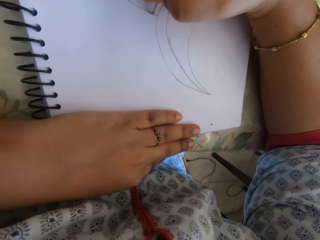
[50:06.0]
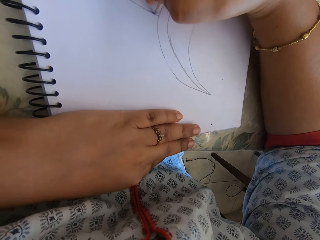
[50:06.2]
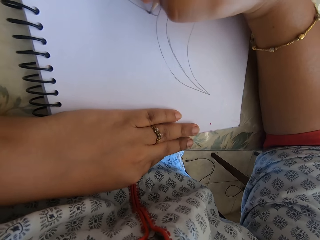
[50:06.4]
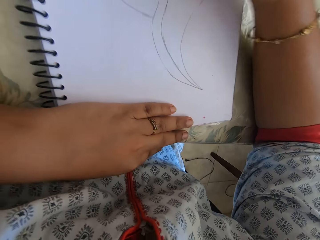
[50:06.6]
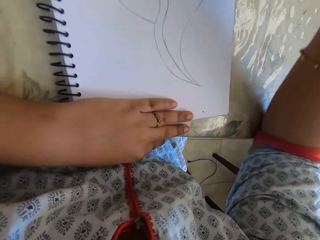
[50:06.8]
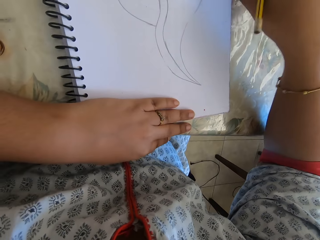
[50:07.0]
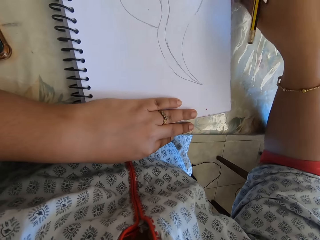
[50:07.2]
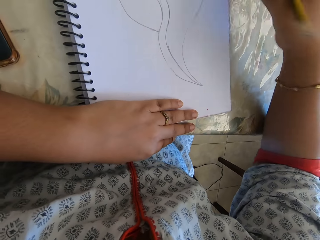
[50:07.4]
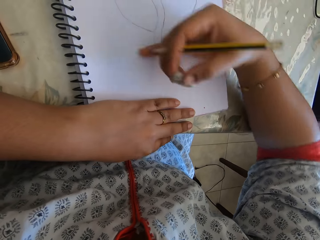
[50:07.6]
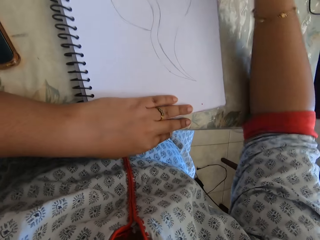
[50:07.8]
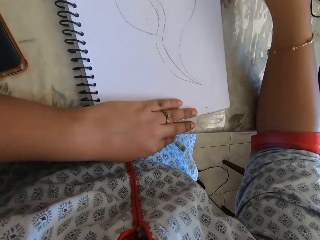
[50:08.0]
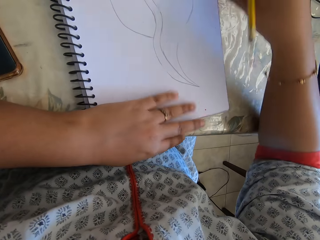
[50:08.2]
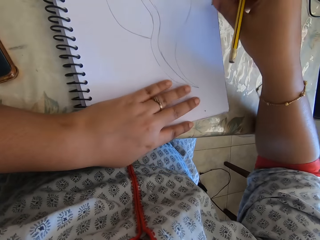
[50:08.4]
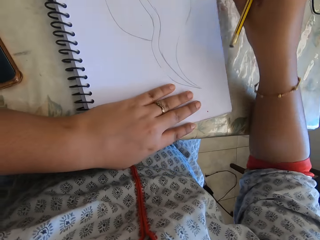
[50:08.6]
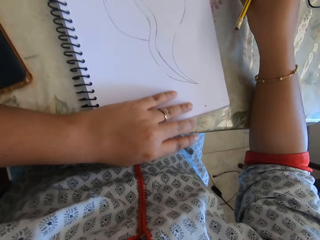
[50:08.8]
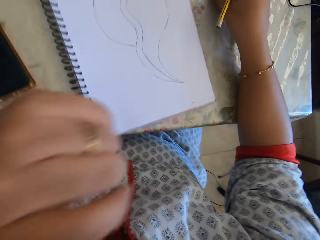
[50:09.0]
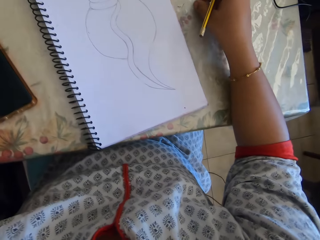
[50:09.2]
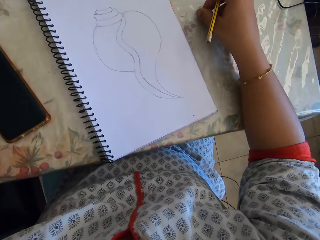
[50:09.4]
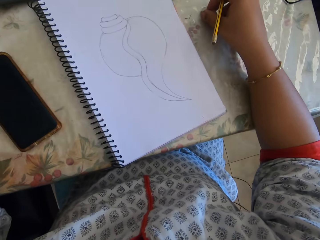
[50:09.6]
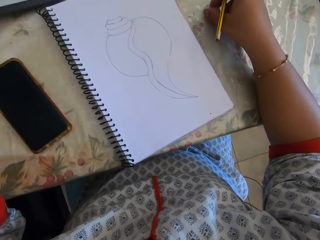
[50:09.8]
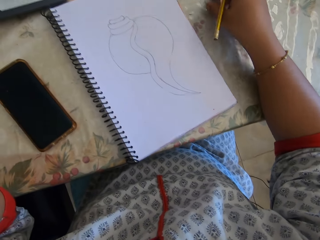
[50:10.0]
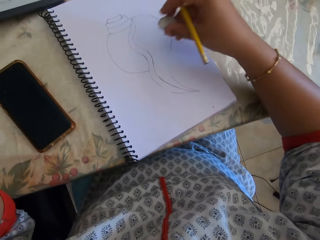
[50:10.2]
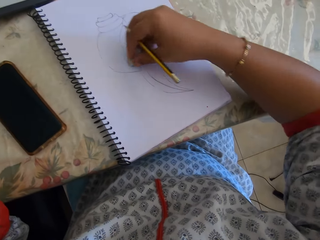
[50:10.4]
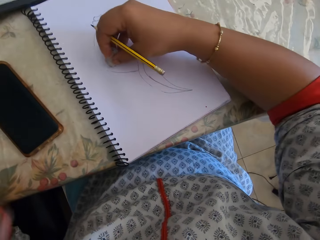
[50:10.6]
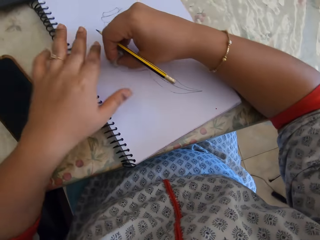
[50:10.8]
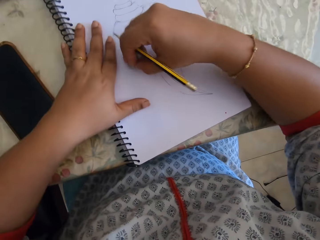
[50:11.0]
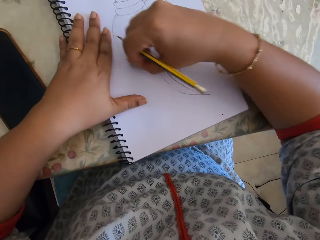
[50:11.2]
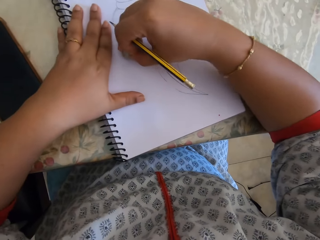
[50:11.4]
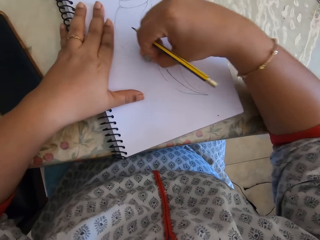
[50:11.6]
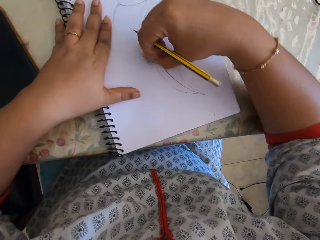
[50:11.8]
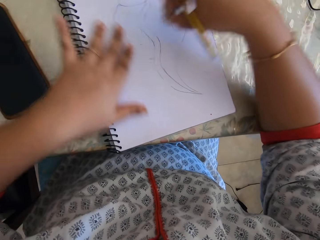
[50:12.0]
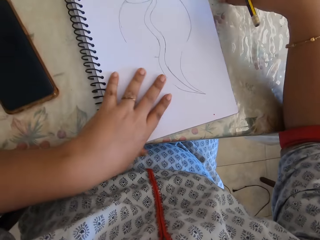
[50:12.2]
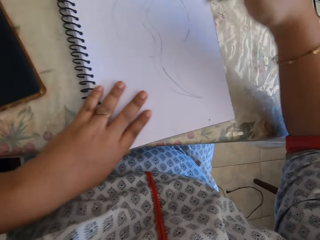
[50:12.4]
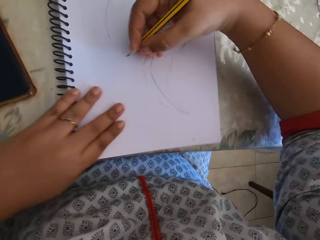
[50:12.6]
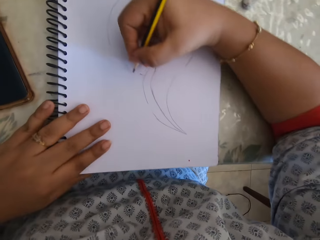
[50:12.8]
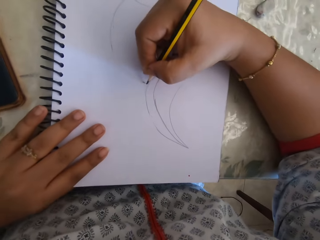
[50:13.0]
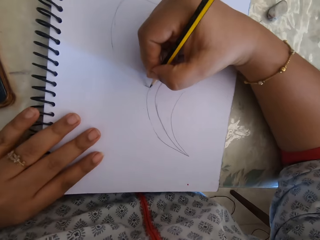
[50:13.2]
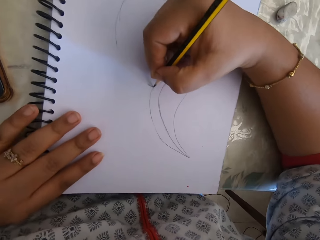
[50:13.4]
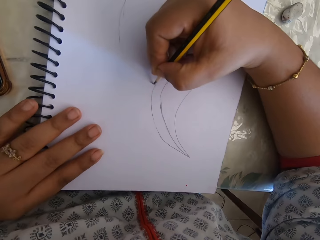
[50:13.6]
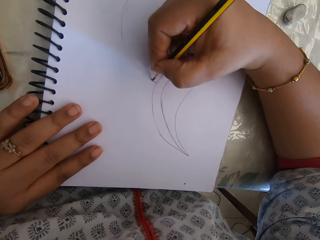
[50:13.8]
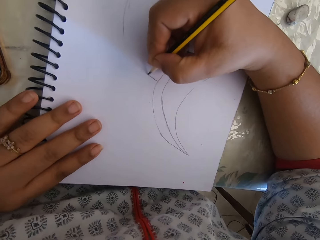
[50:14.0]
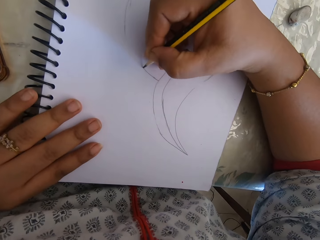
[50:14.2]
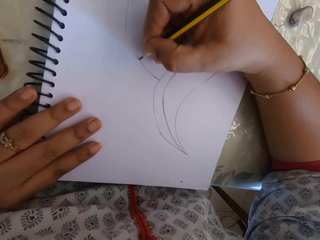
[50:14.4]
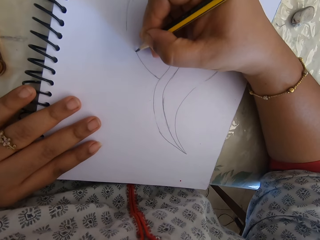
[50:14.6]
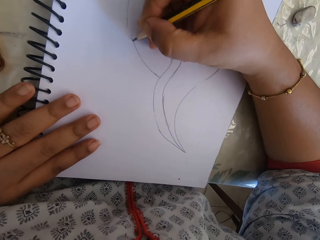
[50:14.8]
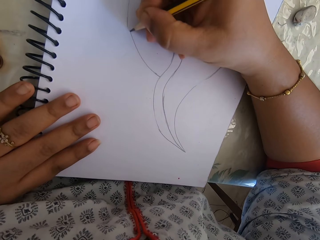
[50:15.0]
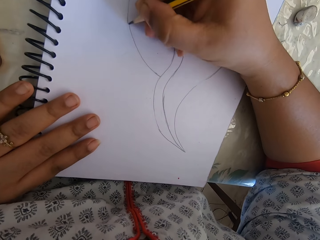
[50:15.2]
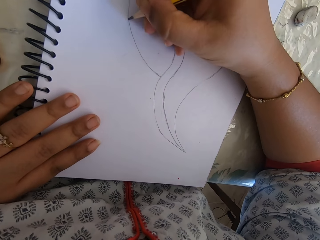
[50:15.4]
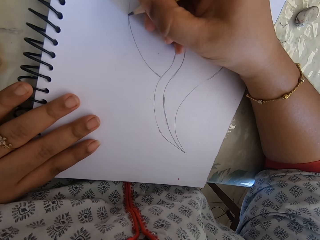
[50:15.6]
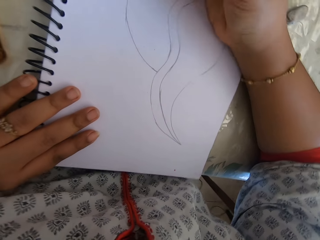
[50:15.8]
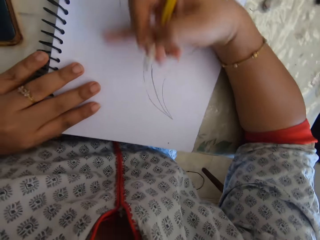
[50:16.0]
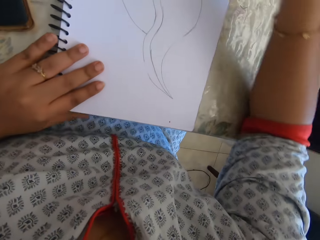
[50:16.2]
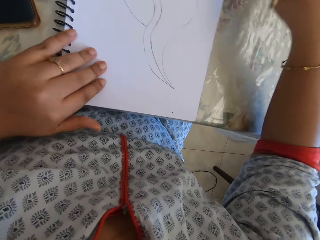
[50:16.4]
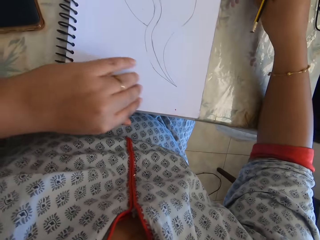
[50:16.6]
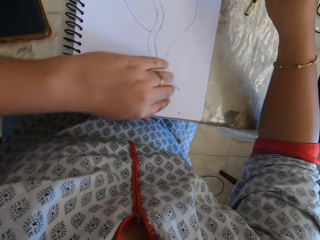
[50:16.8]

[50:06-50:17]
The camera wearer draws on the notebook. They wipe the dirt. They hold the notebook. They erase some part of the drawing. They draw on the notebook.

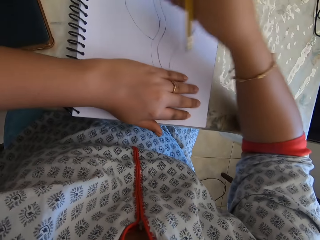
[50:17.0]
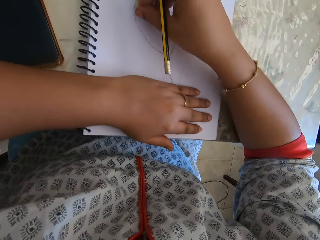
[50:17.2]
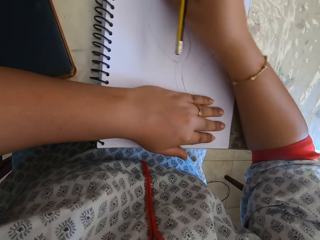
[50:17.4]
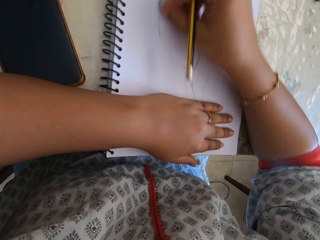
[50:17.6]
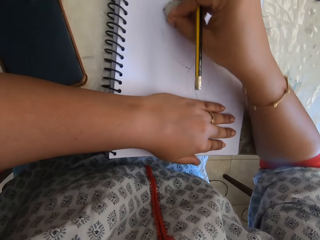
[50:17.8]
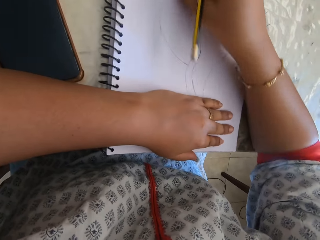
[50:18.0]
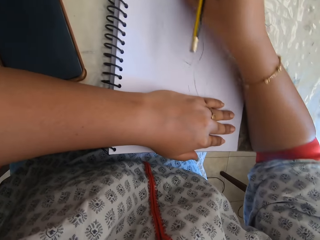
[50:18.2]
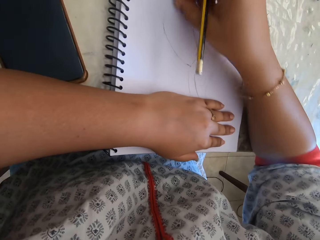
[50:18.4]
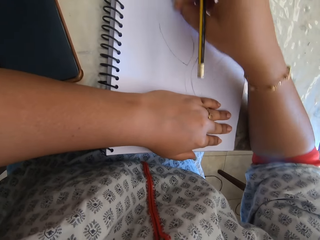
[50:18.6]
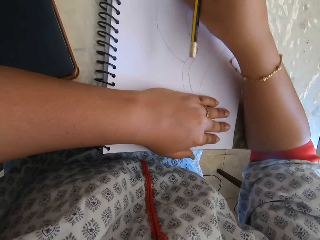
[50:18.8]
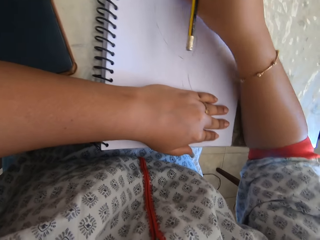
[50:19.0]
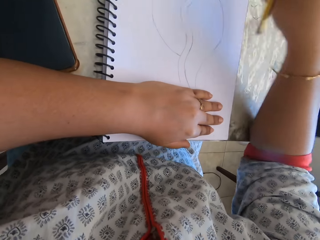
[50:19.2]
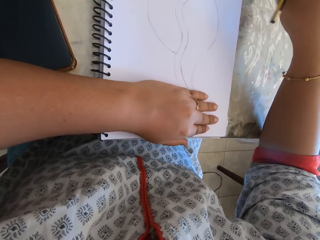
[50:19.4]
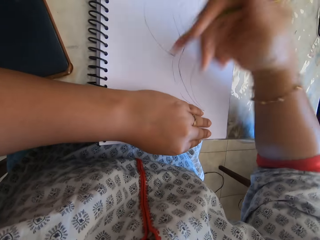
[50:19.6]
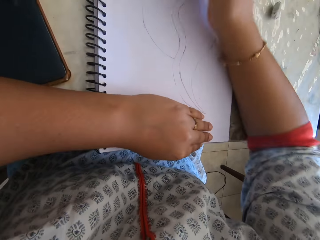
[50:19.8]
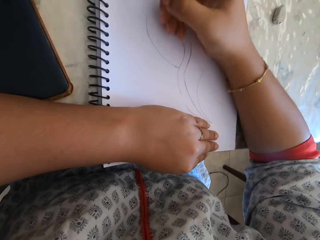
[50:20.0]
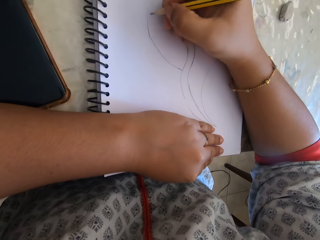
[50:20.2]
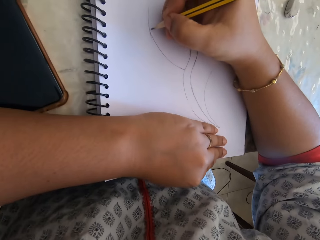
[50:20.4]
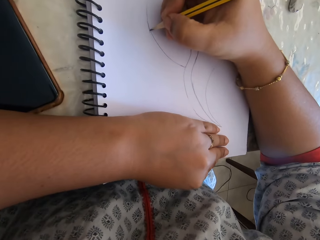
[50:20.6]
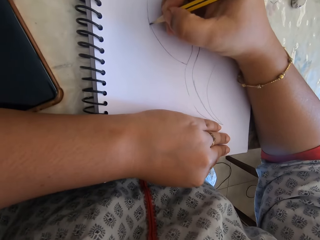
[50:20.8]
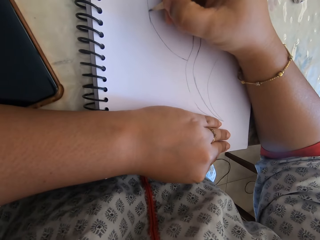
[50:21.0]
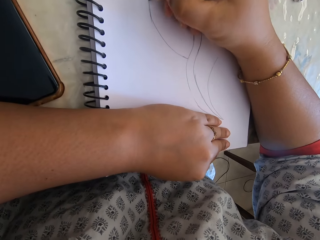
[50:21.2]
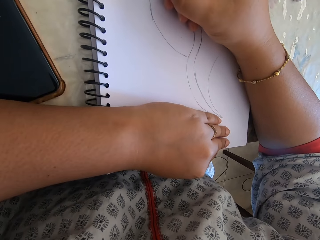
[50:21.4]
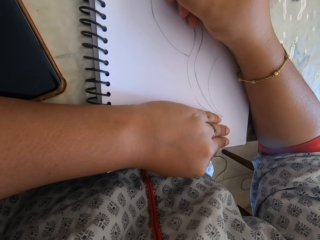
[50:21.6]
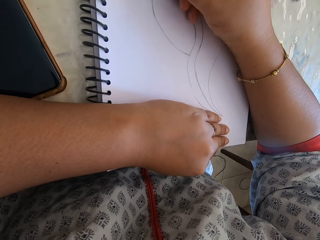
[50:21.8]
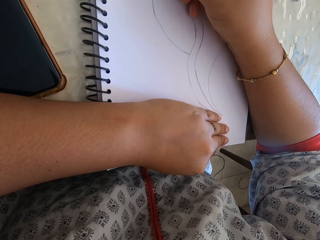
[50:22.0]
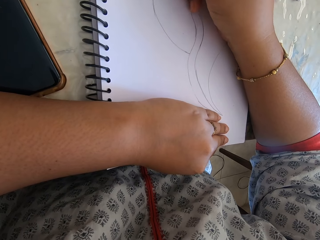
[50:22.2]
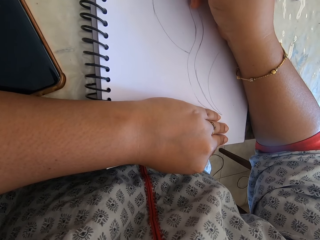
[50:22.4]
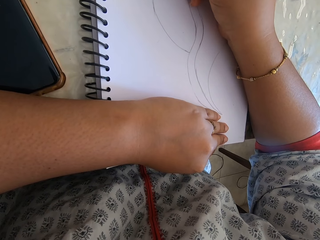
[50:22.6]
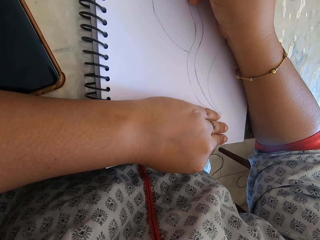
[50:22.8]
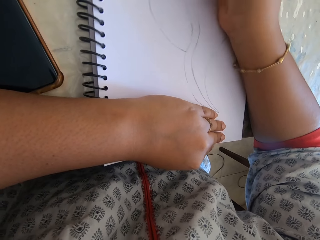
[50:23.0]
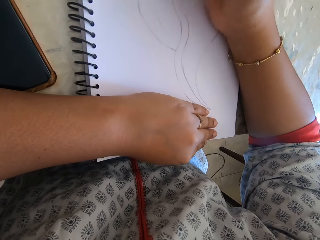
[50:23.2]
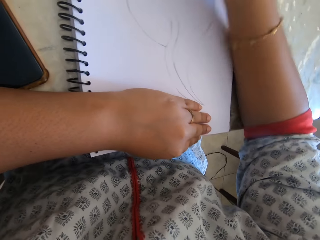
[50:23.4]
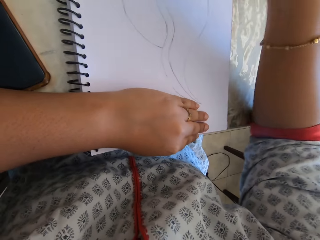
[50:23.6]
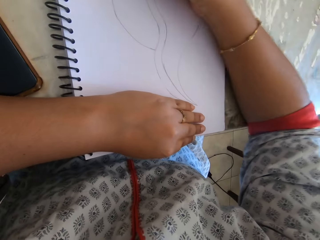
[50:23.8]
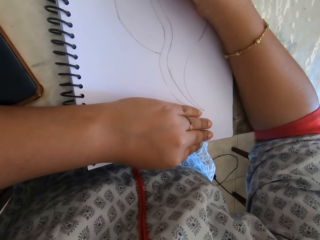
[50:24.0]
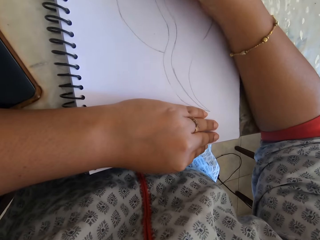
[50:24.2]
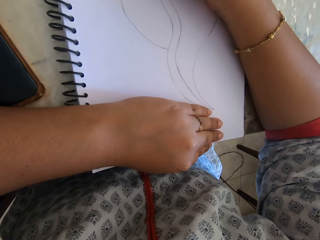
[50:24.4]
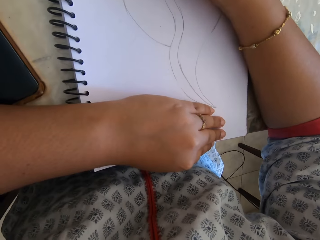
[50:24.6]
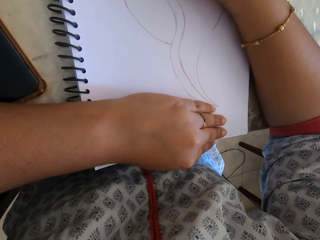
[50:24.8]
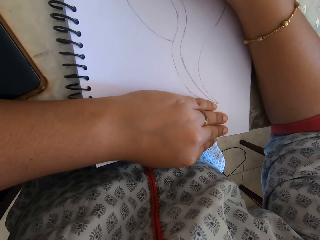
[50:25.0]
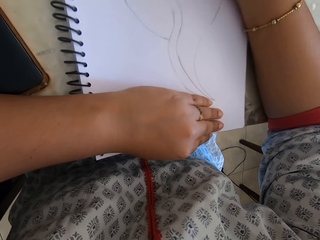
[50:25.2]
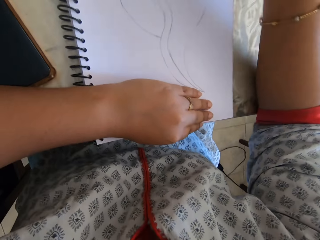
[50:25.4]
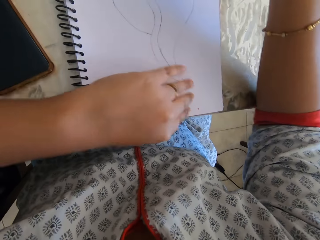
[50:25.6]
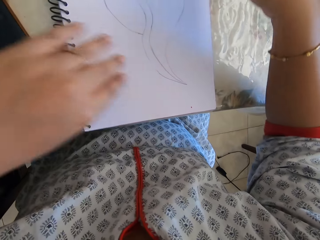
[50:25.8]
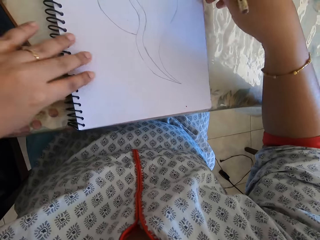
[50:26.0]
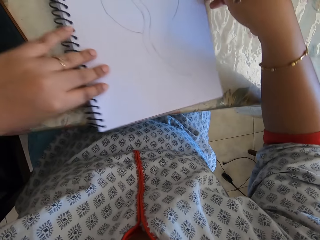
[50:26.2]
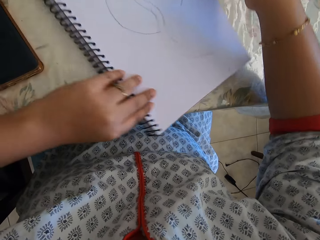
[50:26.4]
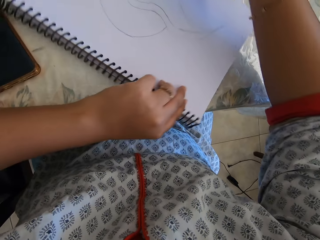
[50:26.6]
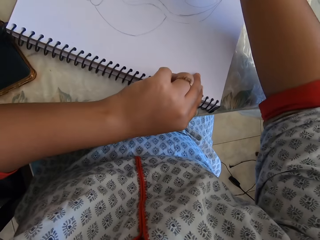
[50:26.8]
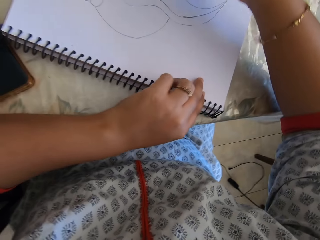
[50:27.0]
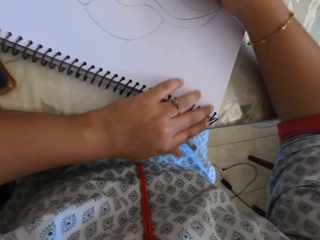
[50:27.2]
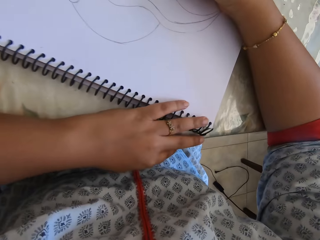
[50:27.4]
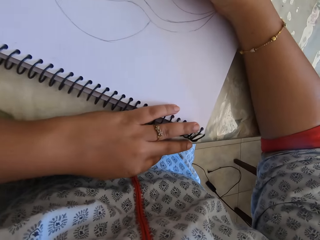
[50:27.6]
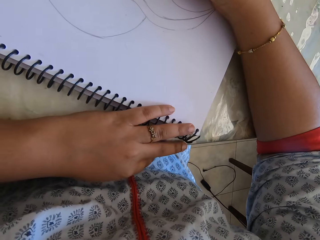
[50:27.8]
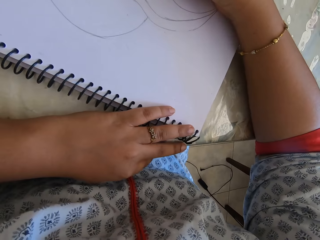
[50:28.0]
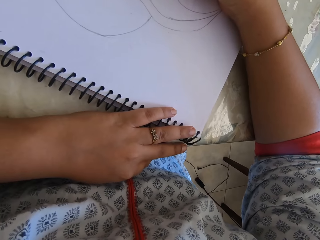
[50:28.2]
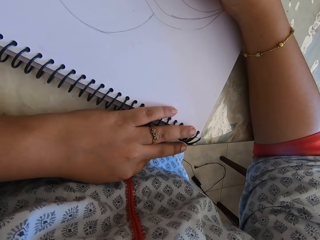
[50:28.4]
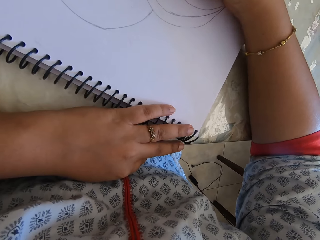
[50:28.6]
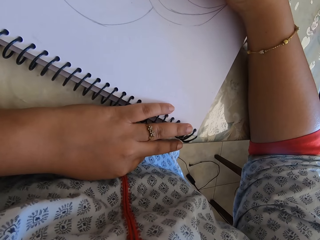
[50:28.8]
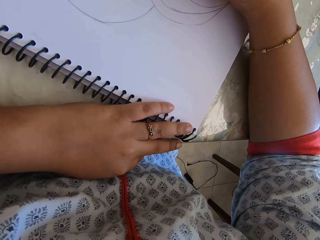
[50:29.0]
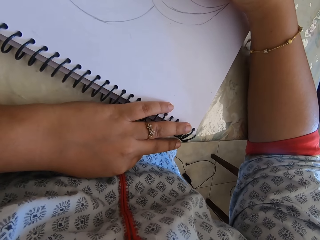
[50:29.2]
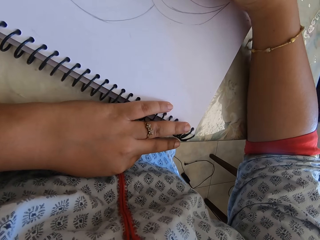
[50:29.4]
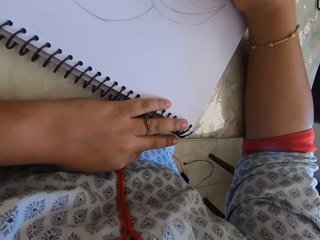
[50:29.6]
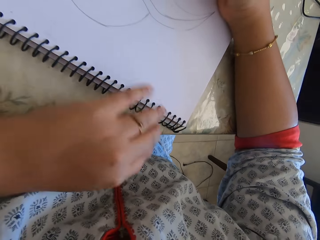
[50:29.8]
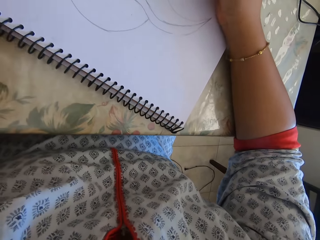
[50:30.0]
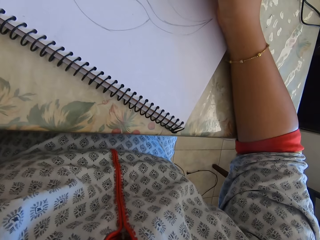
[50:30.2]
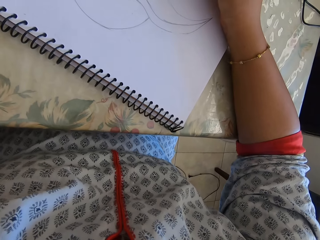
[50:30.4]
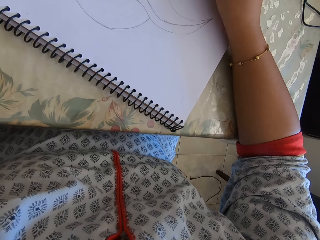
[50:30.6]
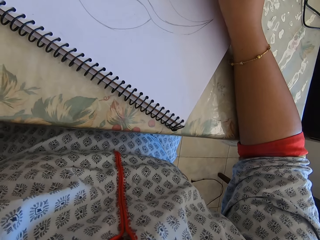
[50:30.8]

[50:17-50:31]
The camera wearer erases some part of the drawing. They wipe the dirt. They draw on the notebook. They rotate the notebook.
